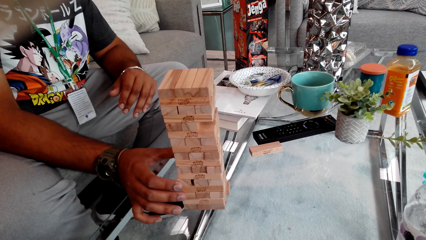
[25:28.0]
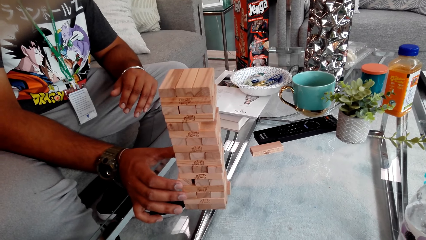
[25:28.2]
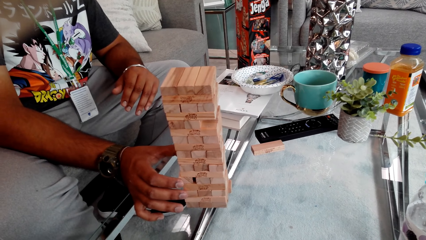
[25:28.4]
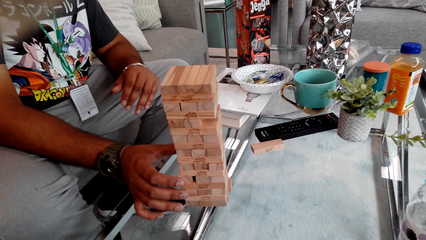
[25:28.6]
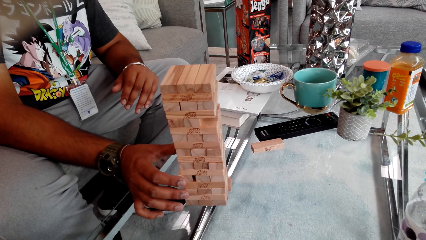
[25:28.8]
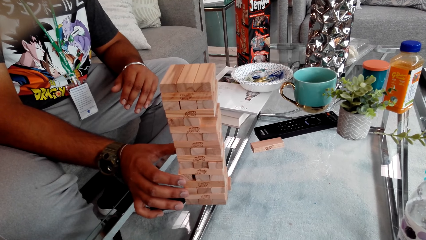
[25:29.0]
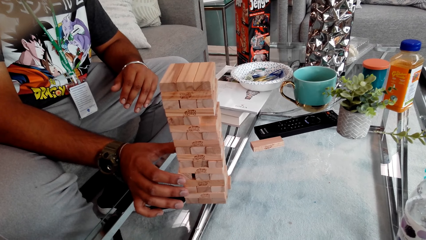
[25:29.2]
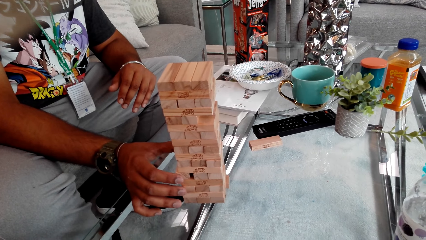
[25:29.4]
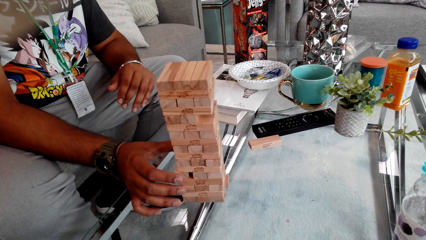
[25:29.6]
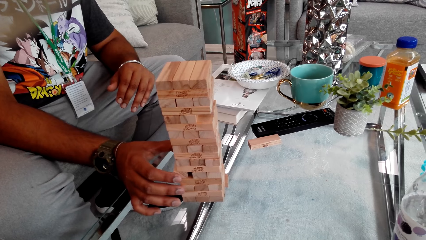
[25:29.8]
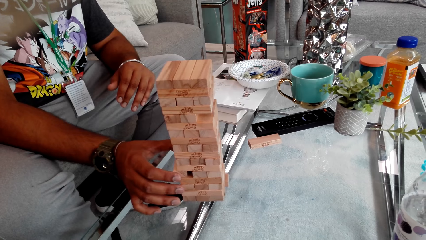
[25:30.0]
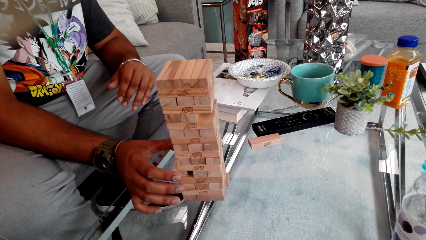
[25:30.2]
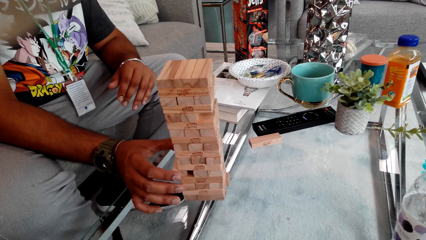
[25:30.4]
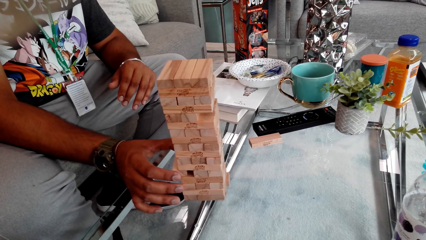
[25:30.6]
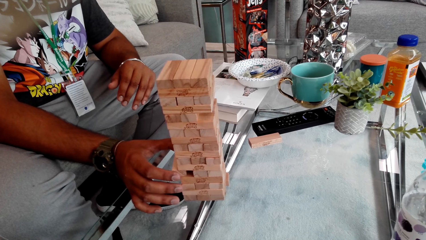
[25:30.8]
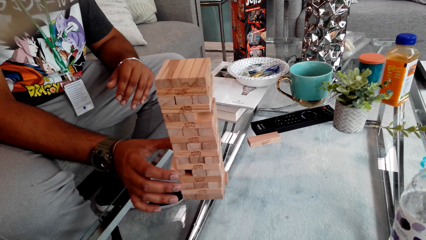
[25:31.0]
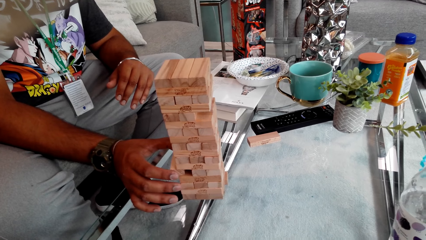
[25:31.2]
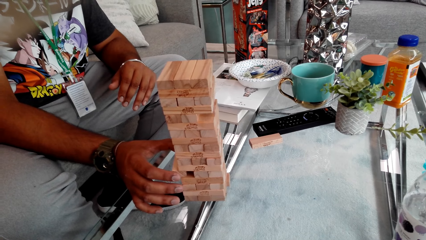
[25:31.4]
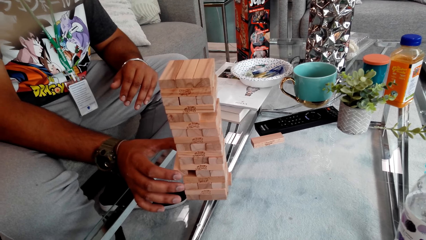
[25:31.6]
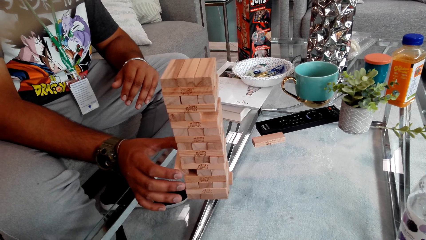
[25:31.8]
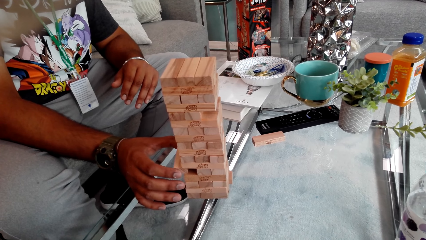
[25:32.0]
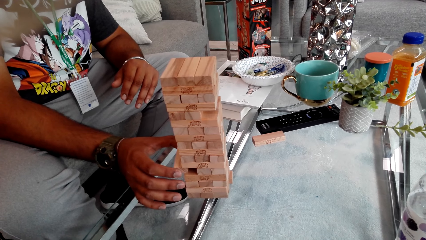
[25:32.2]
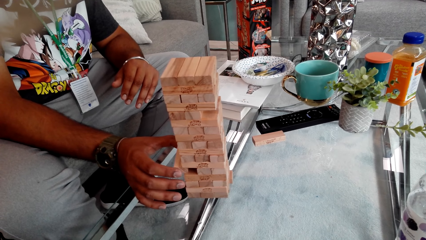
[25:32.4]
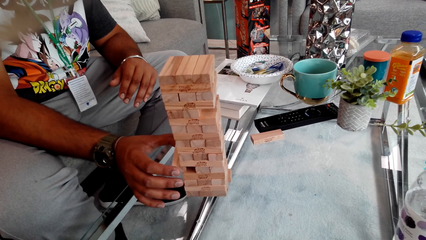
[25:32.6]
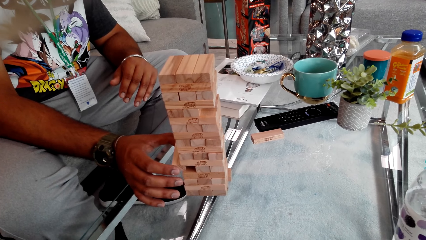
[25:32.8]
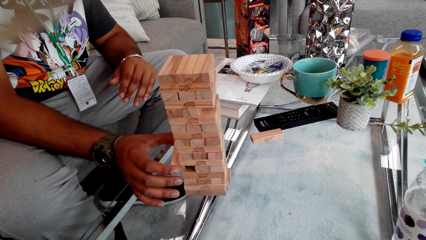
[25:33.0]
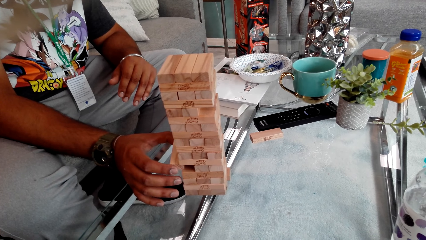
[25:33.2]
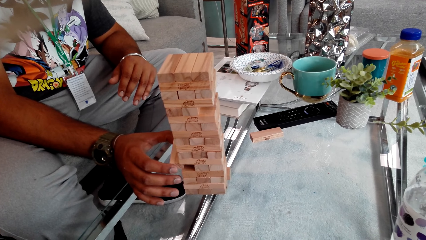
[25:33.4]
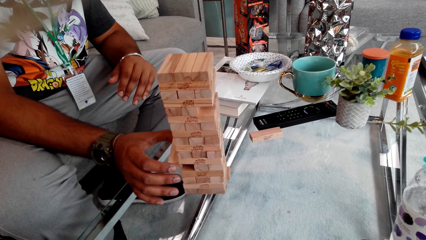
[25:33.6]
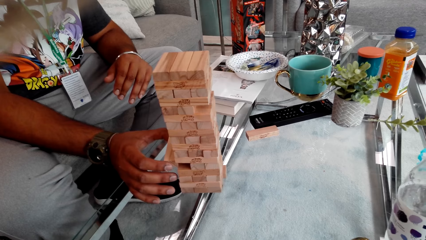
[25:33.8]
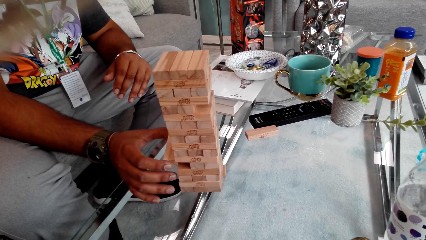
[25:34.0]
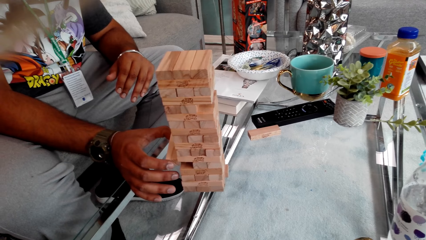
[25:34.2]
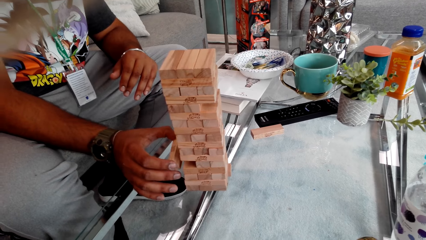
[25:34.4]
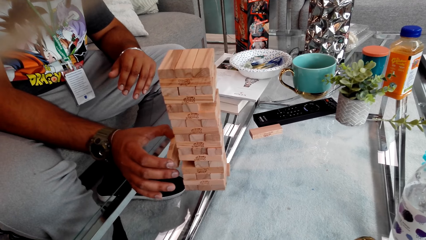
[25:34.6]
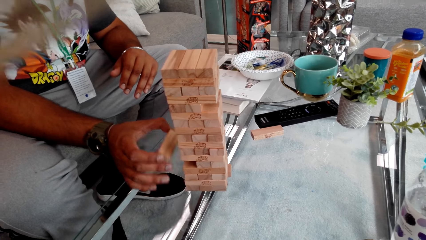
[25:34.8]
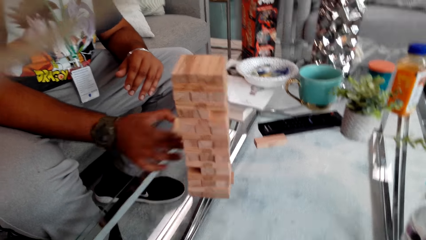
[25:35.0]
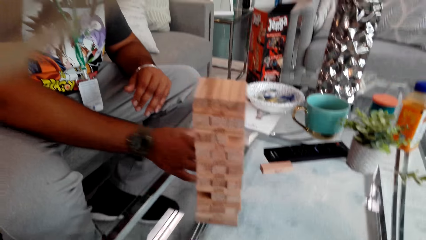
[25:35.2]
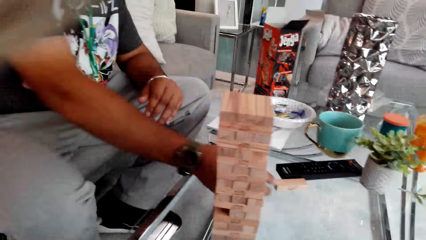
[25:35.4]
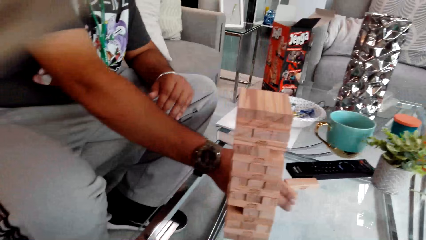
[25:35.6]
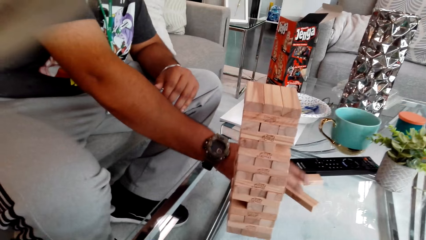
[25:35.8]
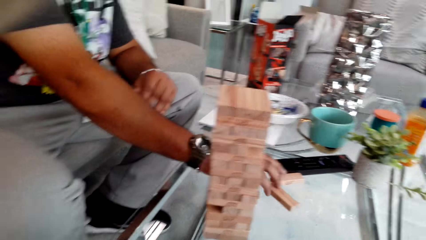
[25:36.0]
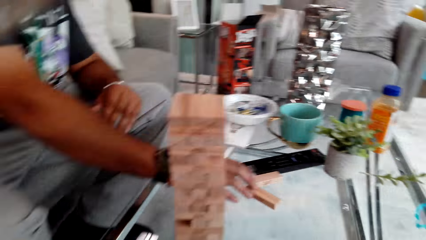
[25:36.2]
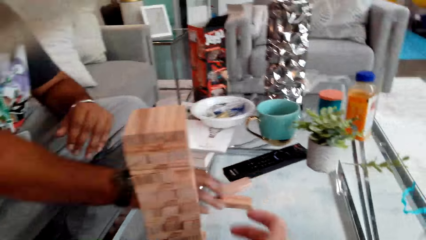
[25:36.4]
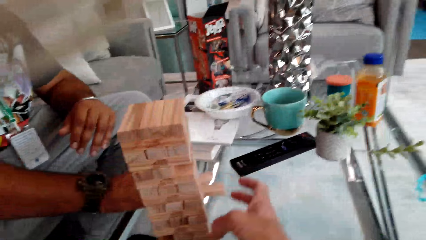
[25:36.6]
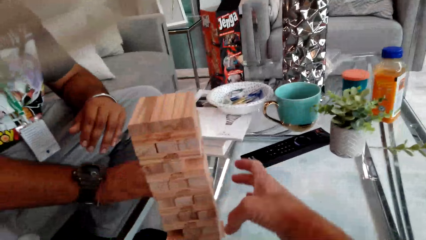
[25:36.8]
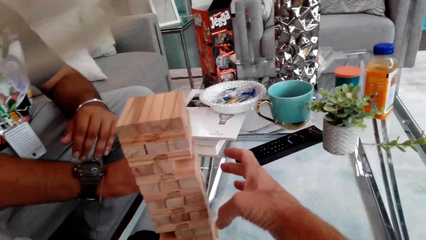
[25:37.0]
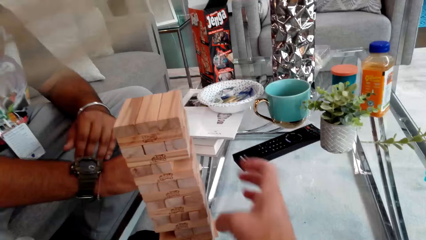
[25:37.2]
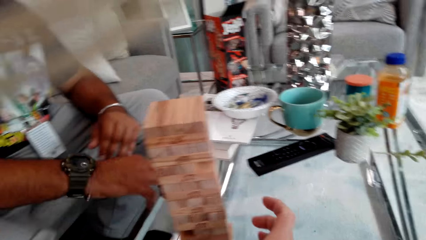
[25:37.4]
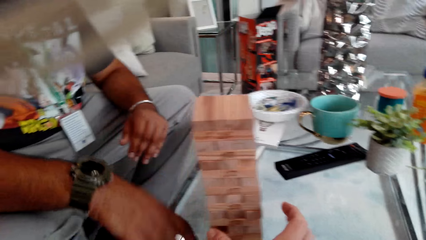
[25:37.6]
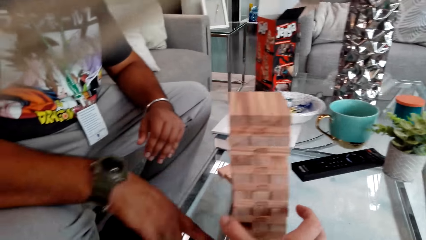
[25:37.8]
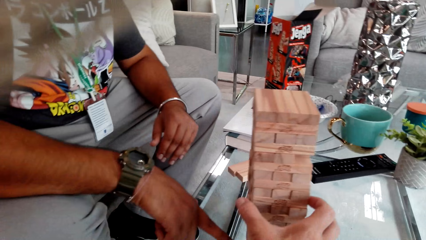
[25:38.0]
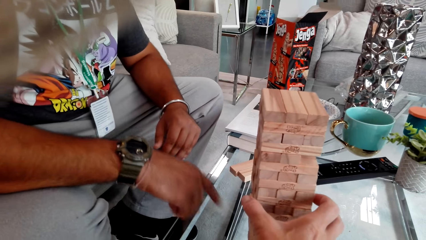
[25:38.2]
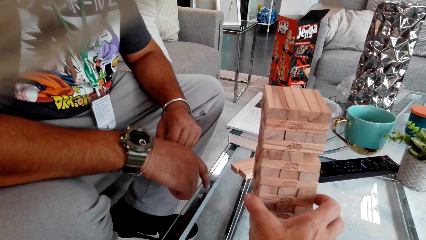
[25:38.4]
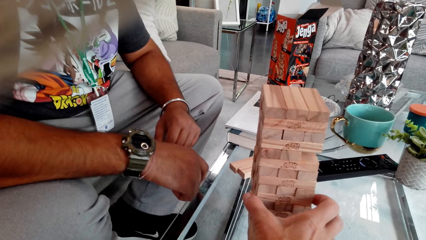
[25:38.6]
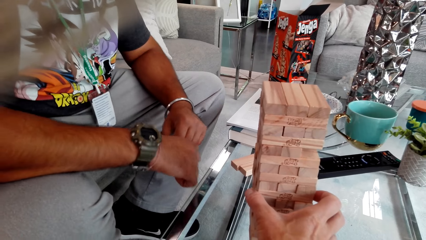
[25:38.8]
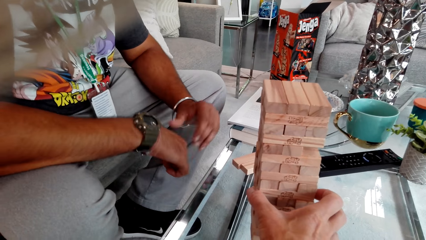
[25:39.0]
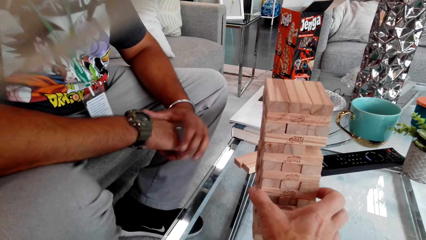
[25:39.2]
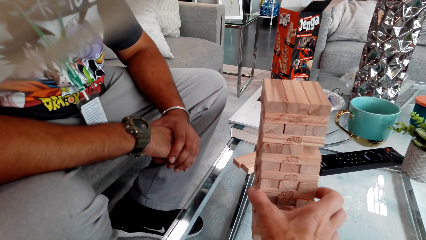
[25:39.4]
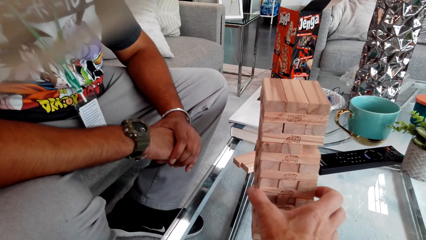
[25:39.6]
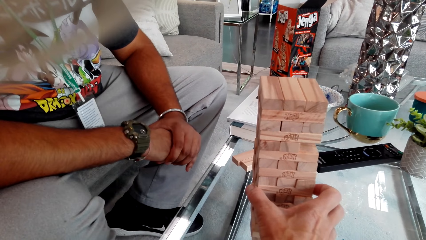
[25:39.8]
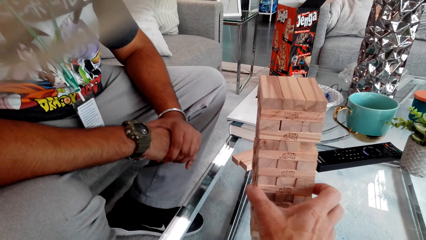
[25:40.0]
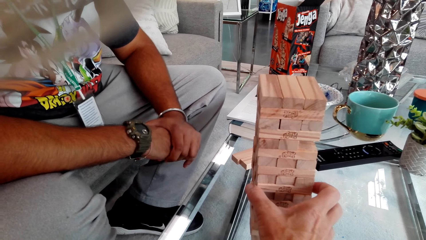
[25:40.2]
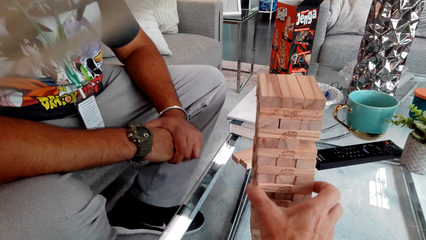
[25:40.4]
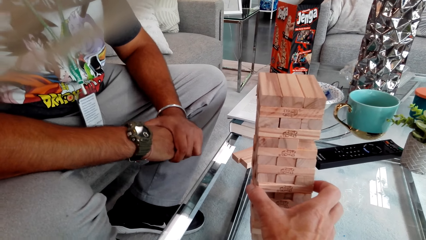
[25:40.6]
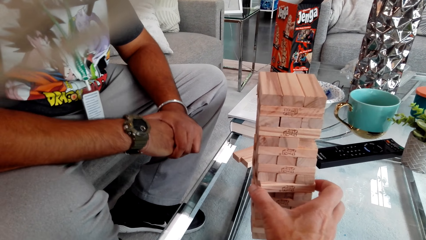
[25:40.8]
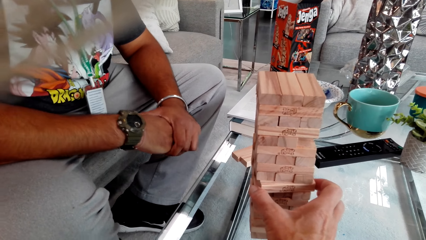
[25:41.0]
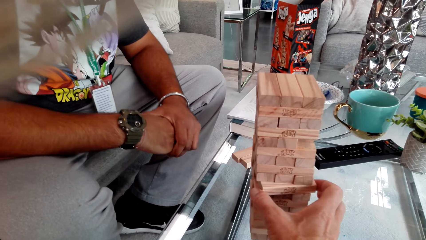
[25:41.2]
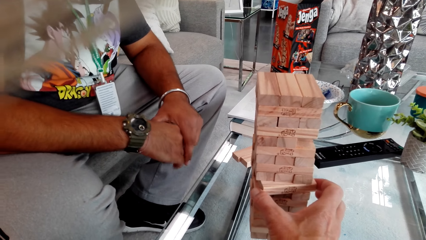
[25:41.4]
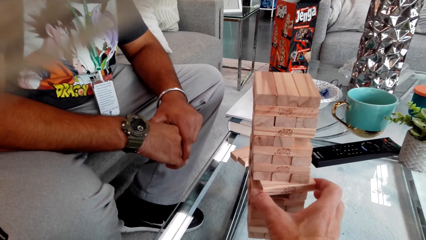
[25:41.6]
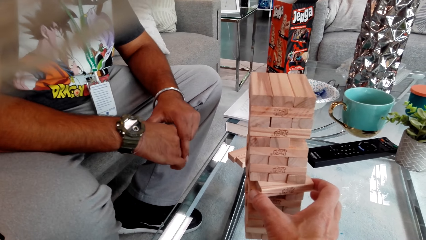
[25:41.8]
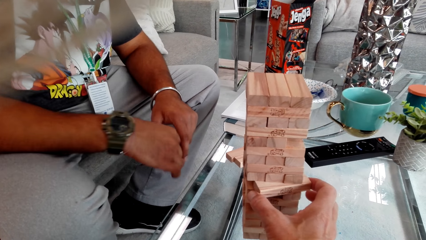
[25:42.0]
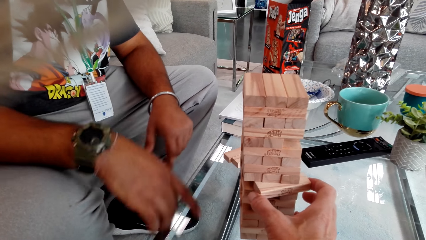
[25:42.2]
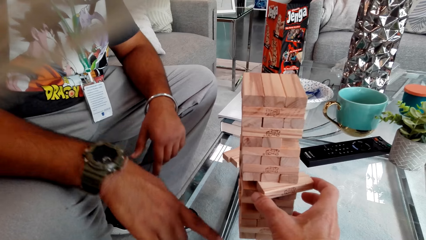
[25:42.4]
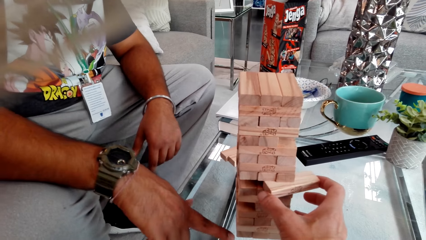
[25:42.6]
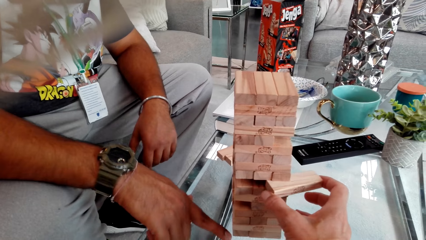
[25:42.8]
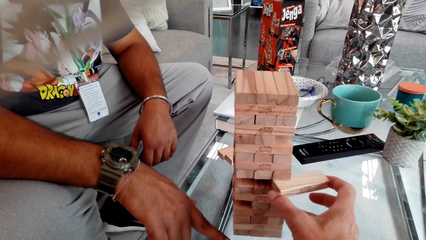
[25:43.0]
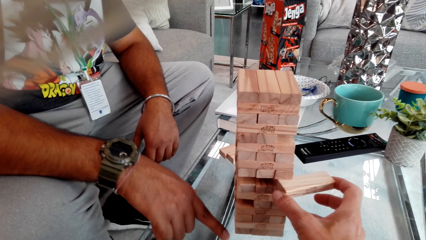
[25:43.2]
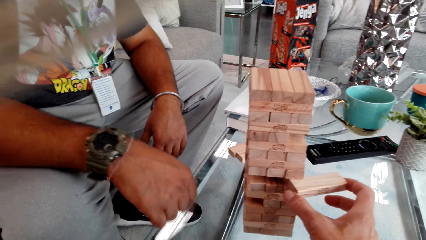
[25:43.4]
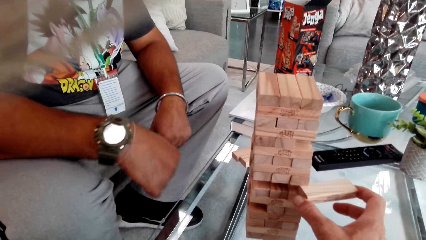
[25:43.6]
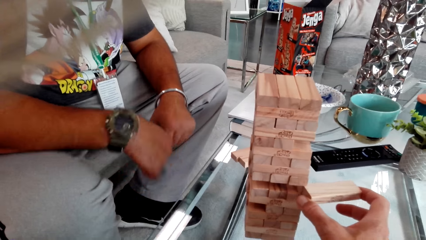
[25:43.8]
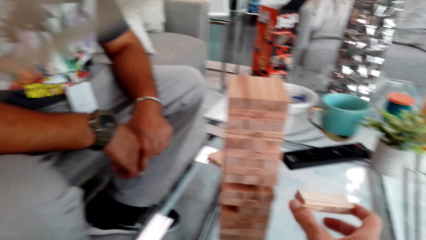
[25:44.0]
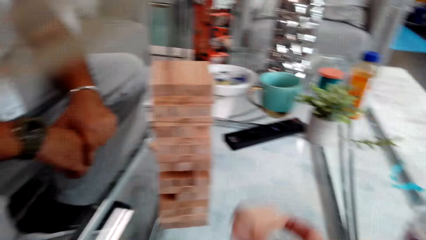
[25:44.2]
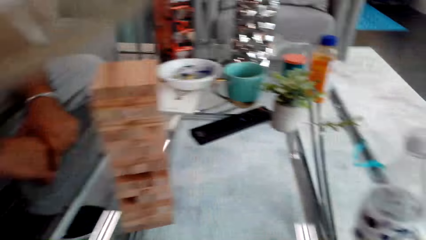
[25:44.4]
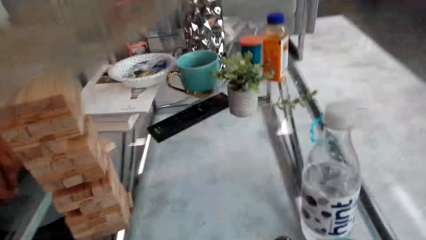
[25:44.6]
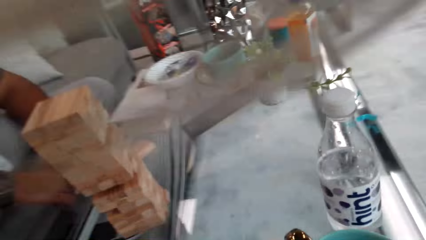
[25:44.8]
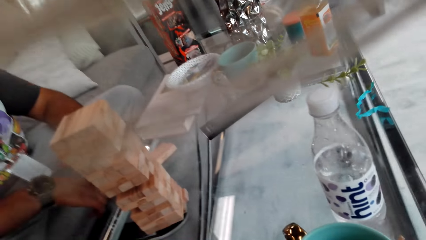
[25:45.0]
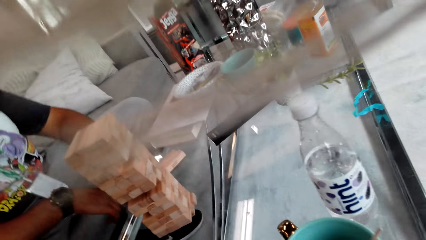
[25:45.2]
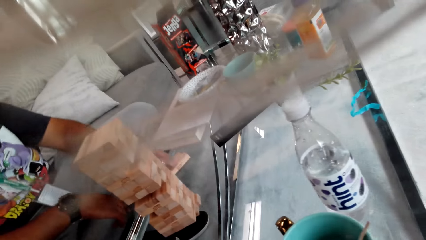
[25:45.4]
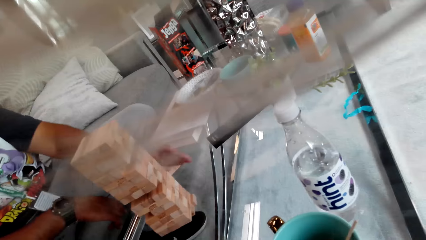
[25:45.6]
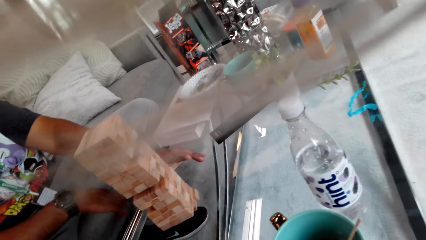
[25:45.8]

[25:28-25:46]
A man removes the wood block from jenga with his right hand and puts the wood block on the table. The man talks to the camera wearer. The camera wearer plays Jenga. The man crosses his hands. The camera wearer removes the wood block from jenga with his right hand. He talks to the man. The man talks to the camera wearer and touches the jenga wood block with his right finger. The man points at the game pieces. The camera wearer talks to the man. The man crosses his hands.
